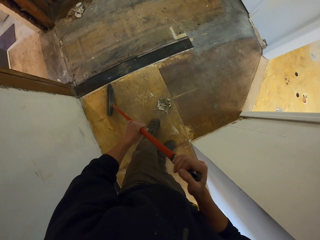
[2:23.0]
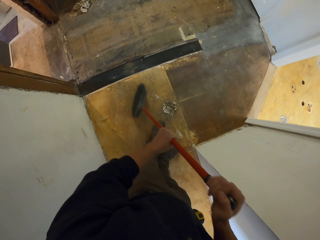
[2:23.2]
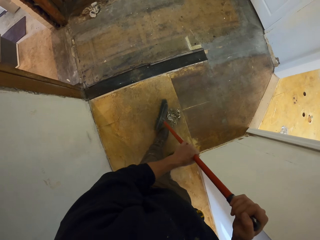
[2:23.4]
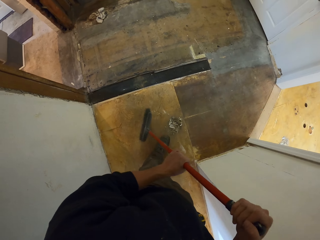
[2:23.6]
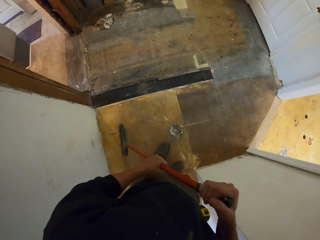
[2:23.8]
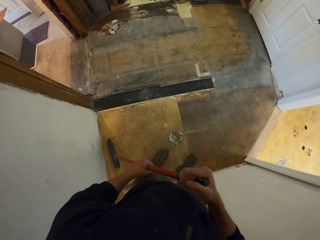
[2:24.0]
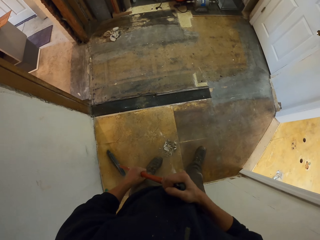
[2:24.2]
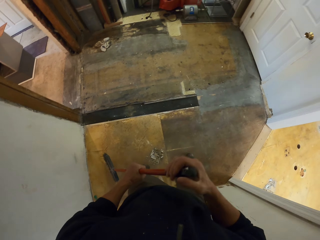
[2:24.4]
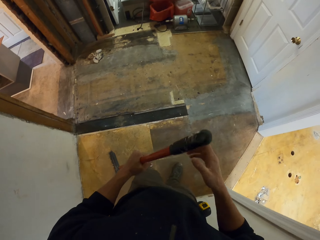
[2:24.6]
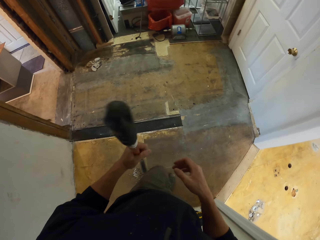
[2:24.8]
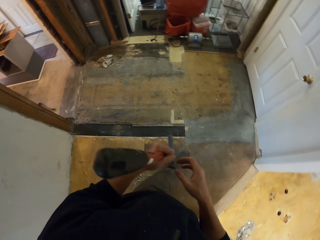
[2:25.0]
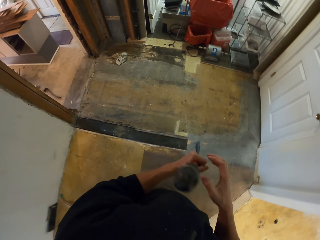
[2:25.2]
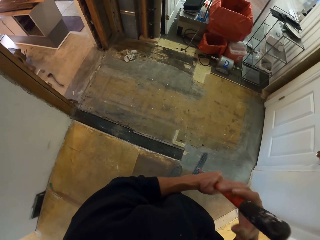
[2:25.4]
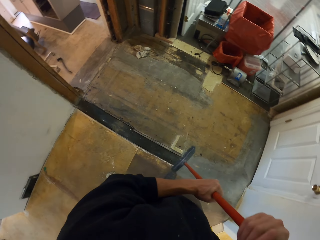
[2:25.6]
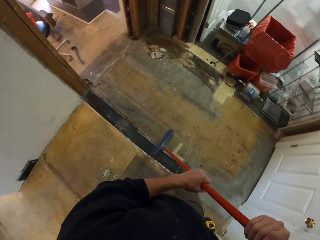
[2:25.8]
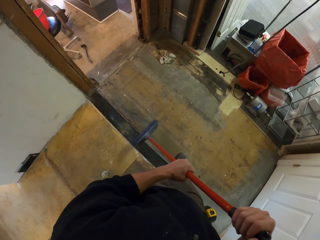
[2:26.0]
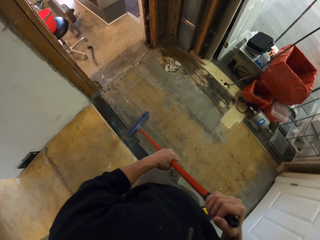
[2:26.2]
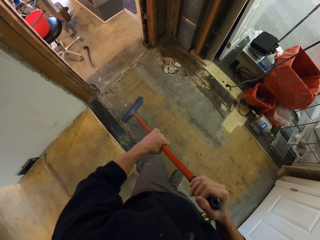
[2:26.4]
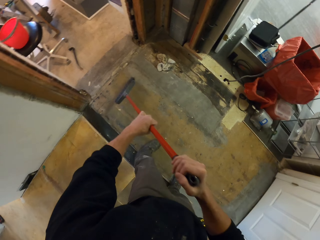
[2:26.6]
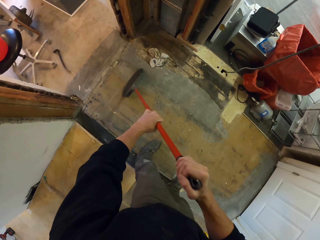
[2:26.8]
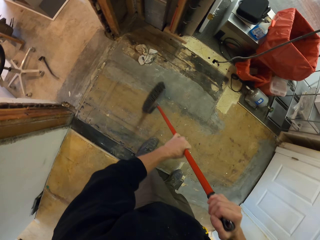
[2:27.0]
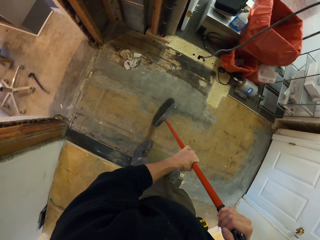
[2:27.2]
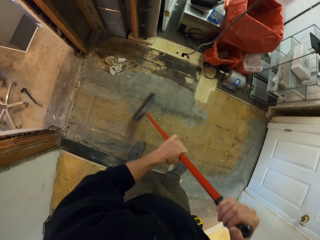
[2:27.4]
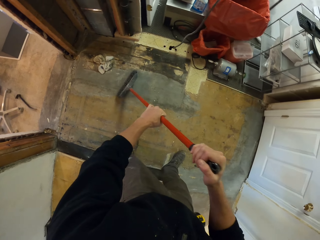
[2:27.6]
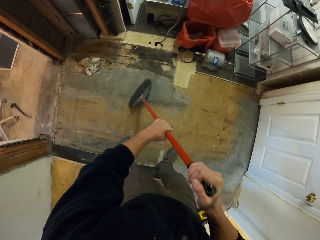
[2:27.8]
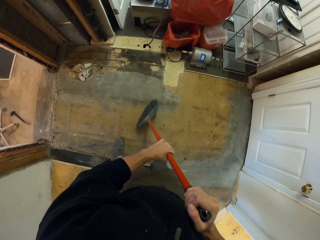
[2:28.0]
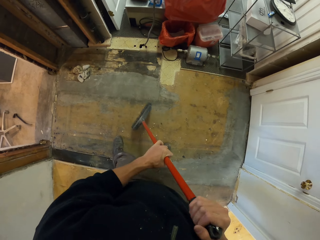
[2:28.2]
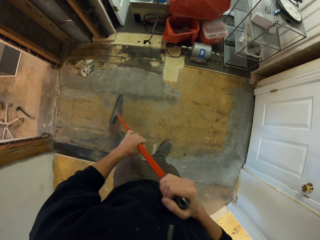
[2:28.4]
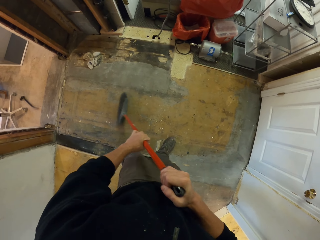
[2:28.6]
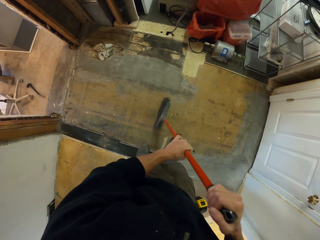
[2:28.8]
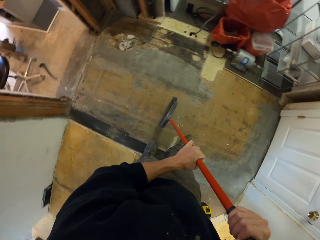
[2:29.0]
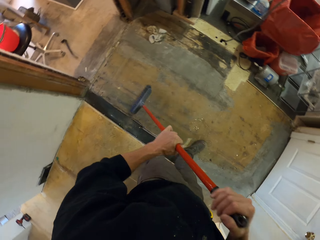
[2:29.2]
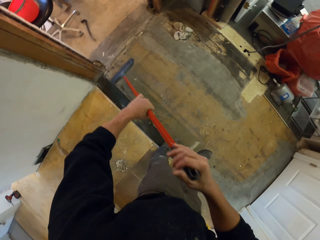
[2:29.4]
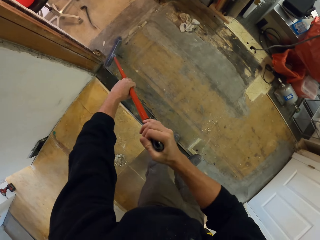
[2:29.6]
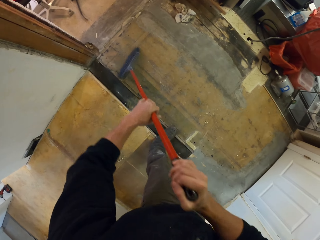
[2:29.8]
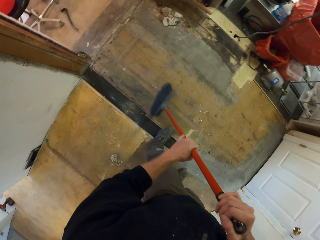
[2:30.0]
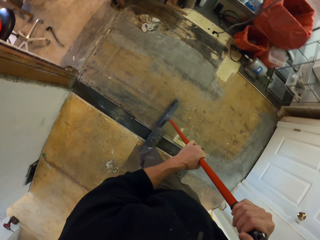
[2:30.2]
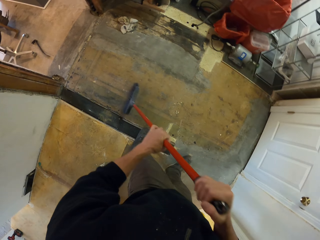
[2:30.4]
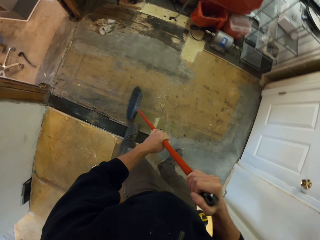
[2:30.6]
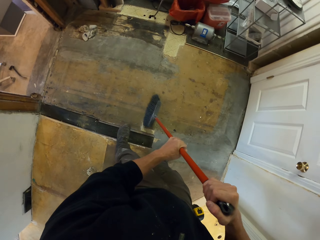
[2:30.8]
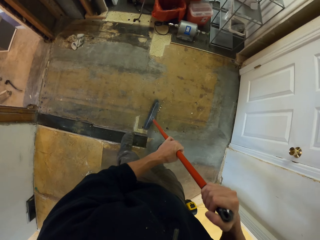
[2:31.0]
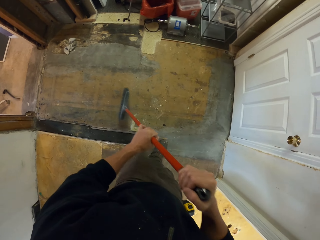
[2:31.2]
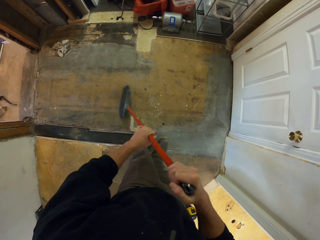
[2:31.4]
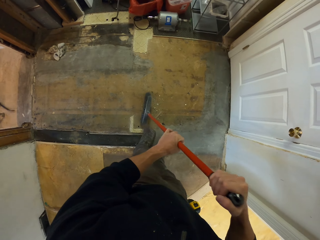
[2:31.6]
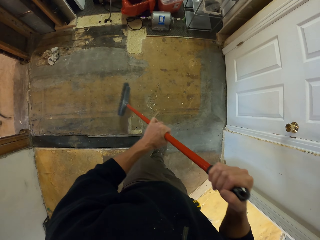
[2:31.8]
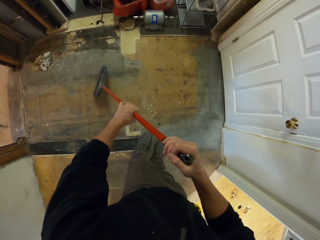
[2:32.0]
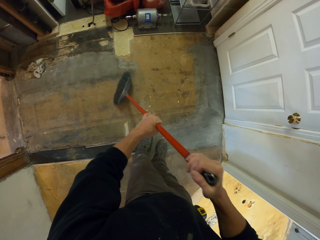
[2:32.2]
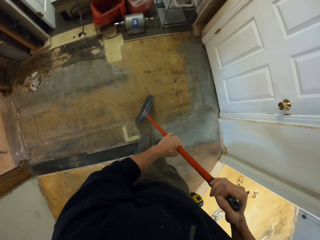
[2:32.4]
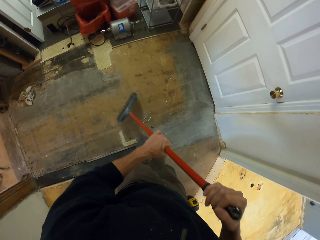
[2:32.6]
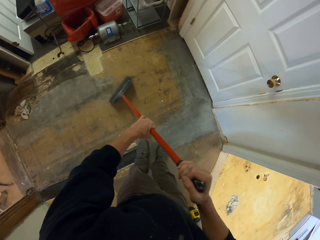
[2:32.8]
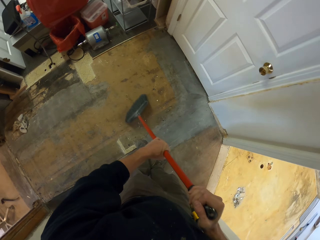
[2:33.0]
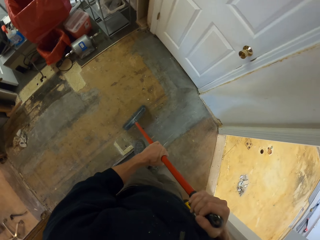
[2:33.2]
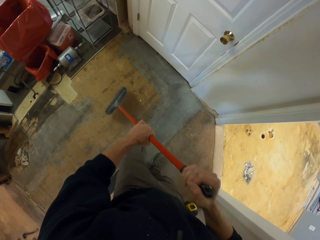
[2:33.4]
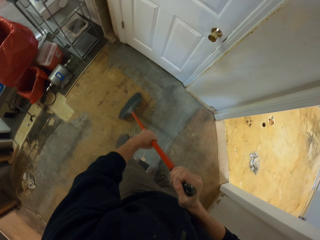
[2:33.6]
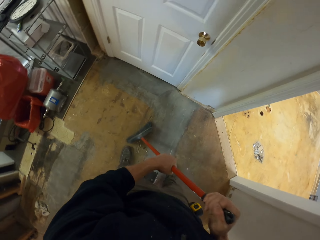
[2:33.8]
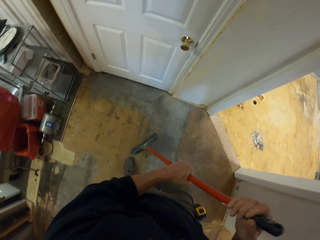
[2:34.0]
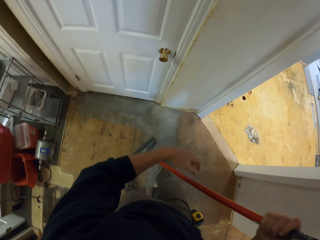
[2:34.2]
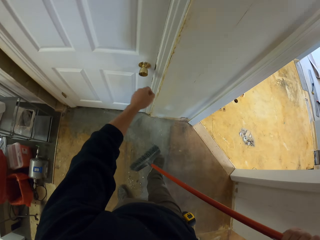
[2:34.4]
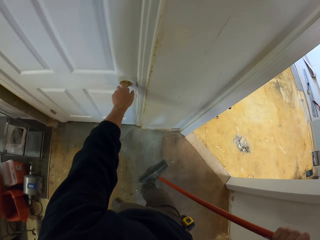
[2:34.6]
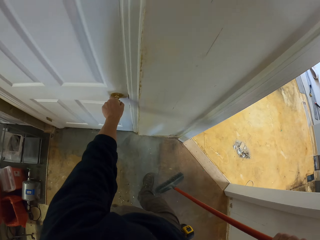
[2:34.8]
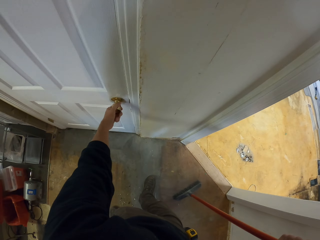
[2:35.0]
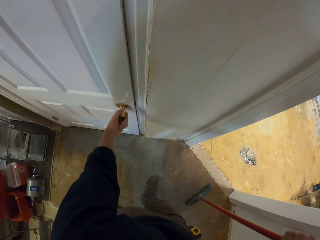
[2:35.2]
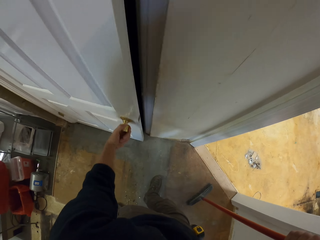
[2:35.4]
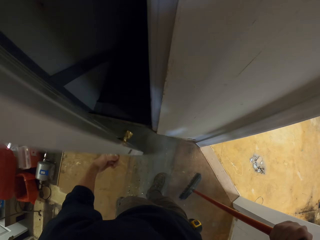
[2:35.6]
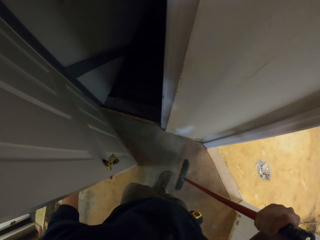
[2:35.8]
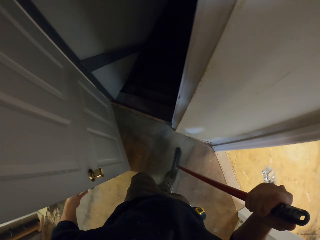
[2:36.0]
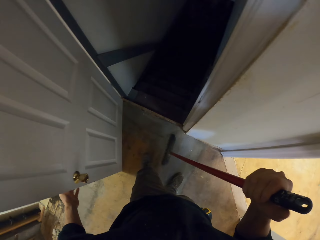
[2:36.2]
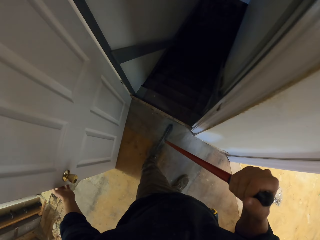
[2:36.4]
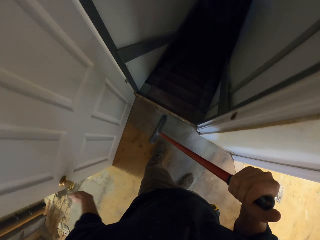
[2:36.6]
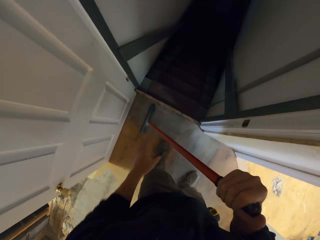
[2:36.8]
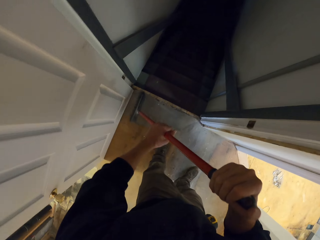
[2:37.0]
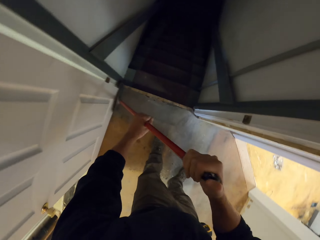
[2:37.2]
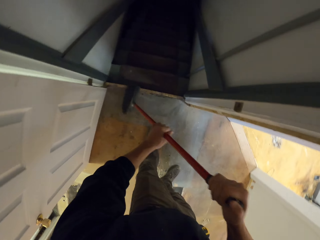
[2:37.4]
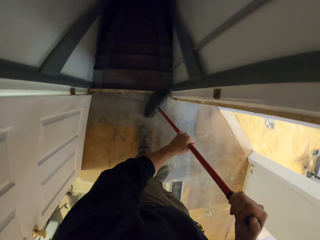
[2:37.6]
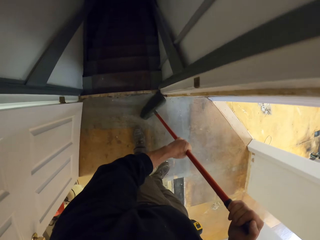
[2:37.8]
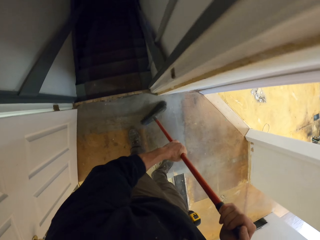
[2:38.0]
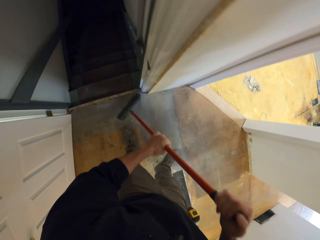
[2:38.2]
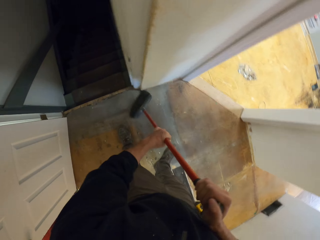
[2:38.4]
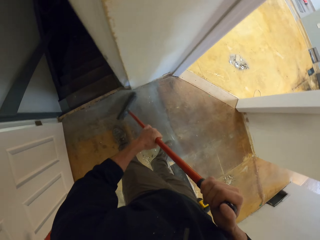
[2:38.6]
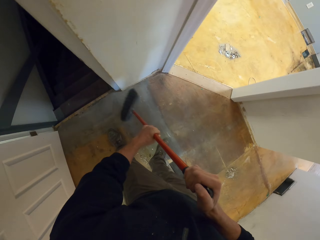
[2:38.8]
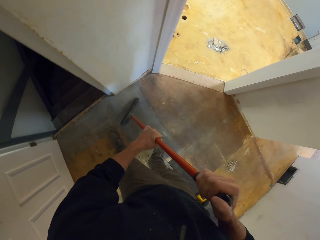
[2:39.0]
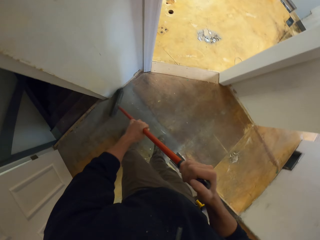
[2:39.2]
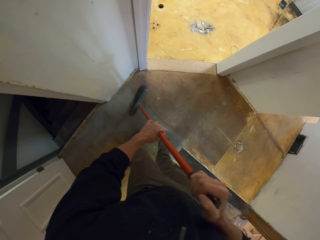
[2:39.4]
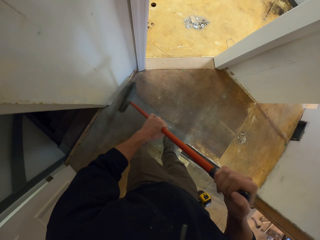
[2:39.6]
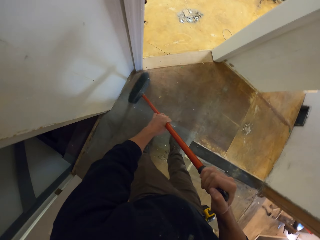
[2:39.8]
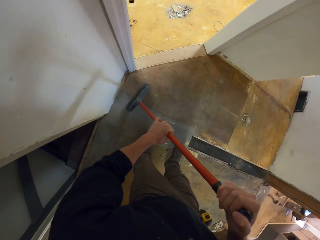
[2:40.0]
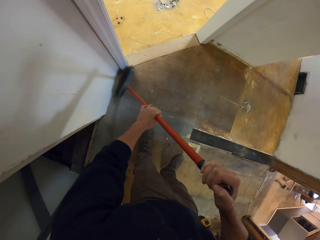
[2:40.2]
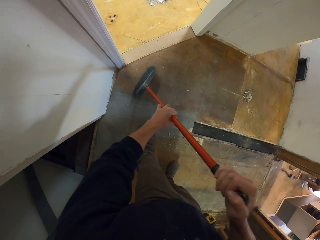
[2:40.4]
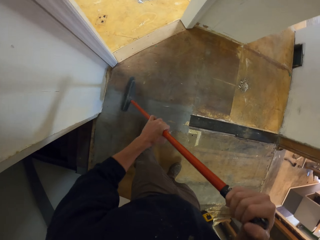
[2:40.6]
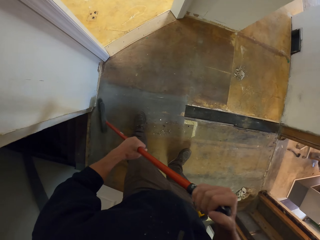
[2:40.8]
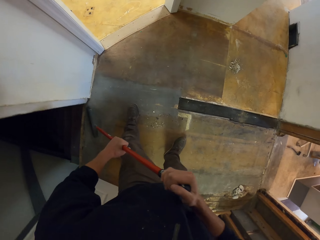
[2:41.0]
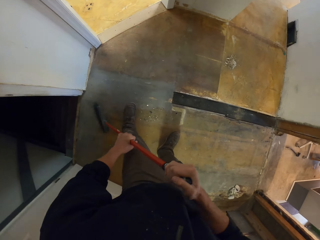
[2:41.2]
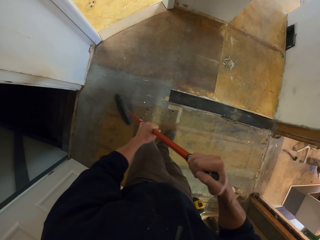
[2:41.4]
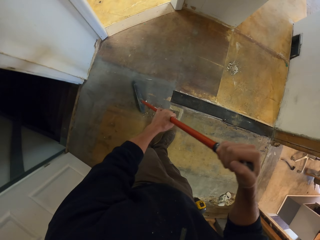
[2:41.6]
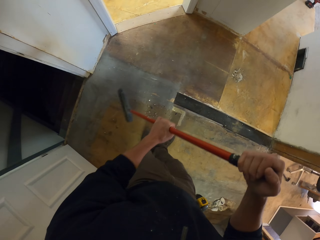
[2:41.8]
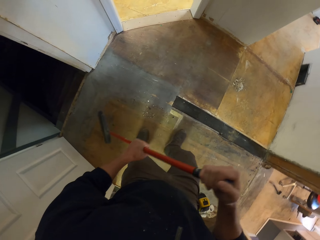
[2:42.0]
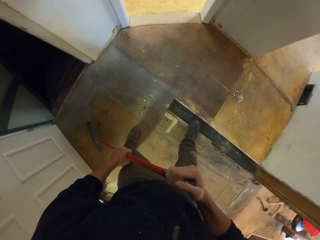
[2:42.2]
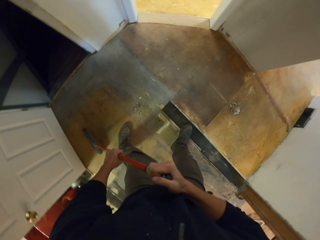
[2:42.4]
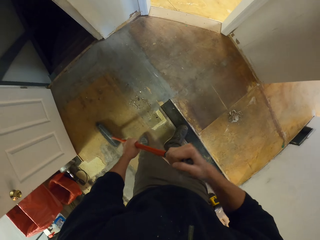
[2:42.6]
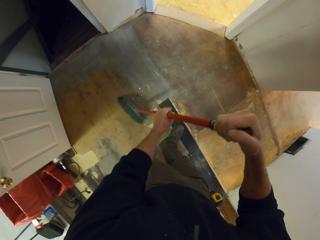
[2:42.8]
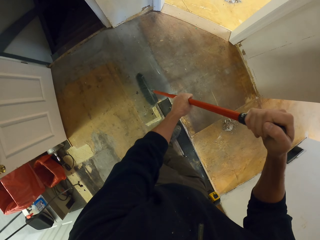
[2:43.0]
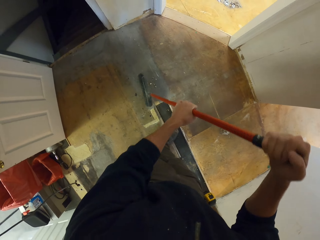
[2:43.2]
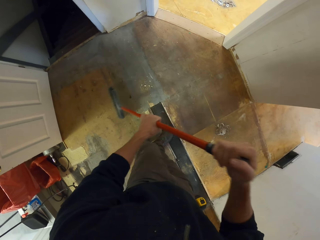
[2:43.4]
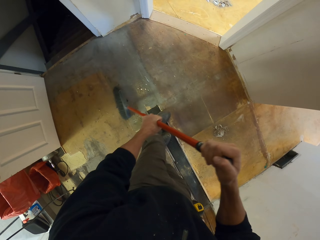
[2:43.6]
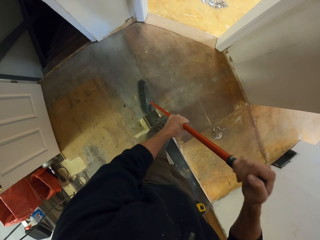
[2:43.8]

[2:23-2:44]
The camera wearer sweeps dirt in one place. They sweep dirt using the push broom. They open a door. They sweep dirt using the push broom.
